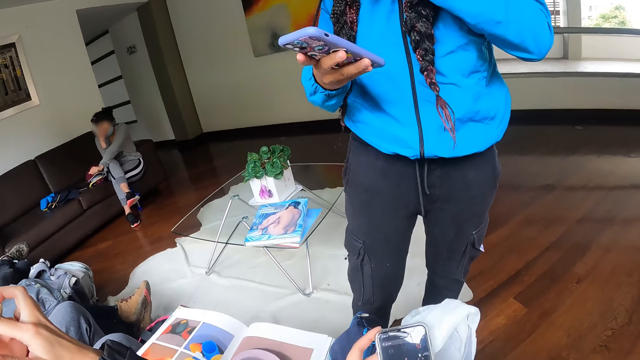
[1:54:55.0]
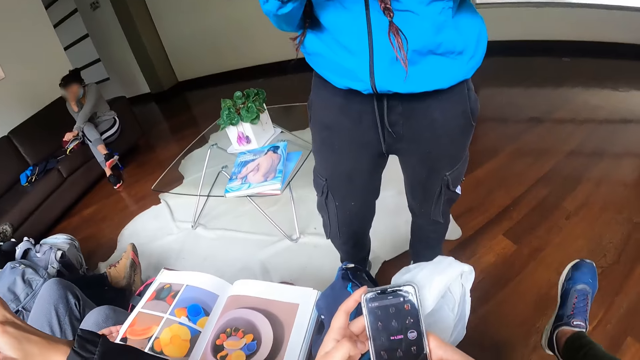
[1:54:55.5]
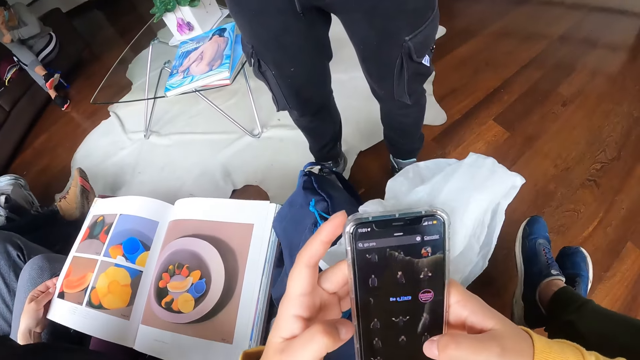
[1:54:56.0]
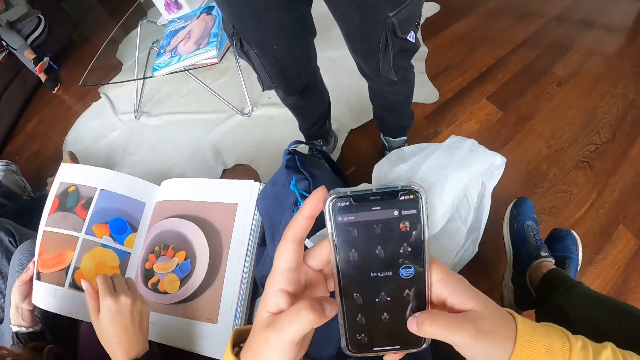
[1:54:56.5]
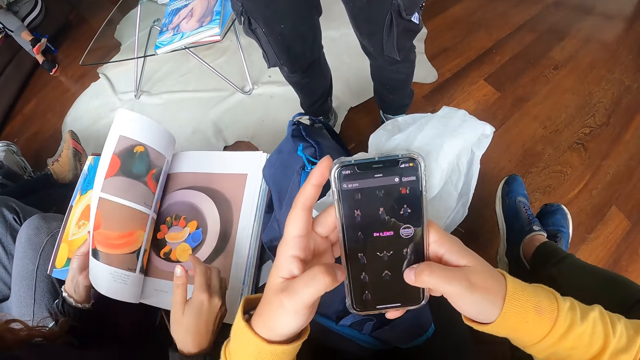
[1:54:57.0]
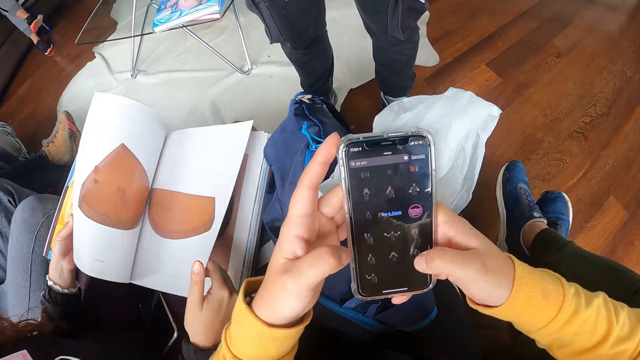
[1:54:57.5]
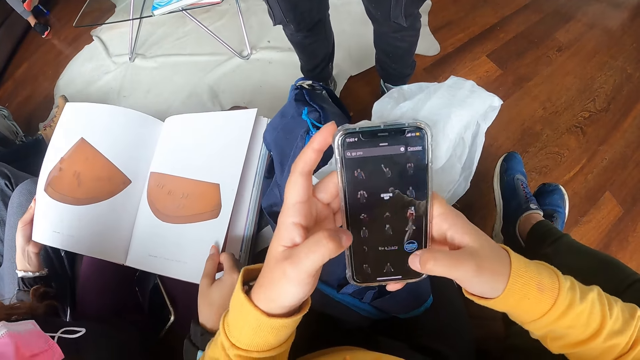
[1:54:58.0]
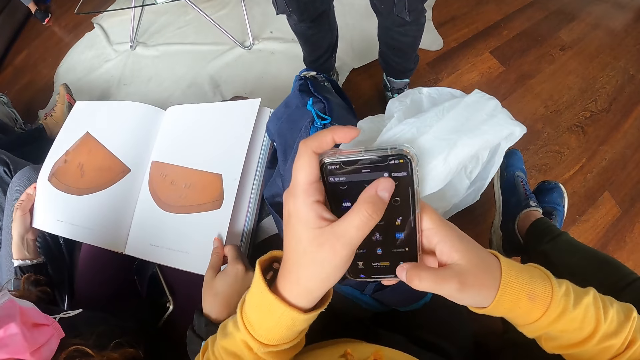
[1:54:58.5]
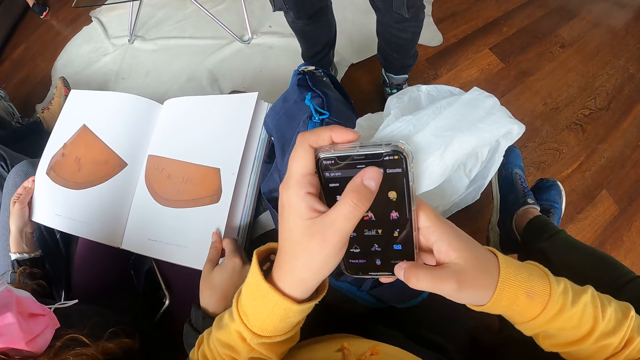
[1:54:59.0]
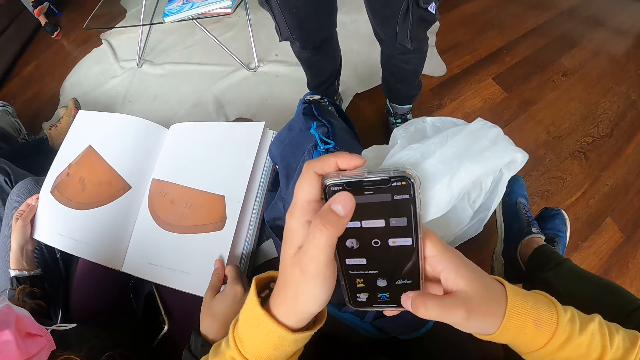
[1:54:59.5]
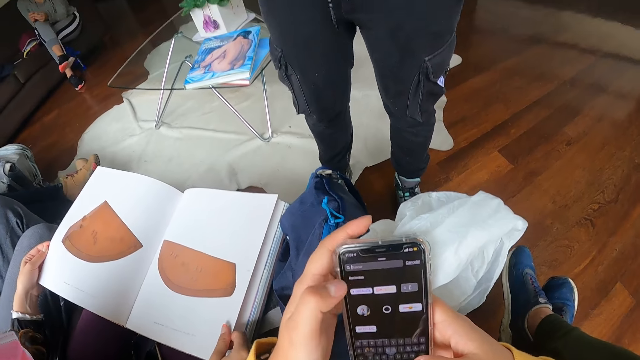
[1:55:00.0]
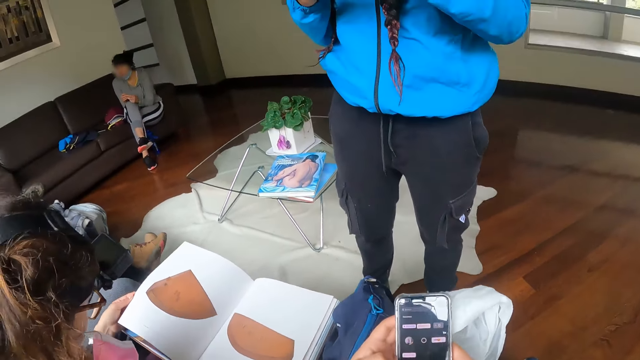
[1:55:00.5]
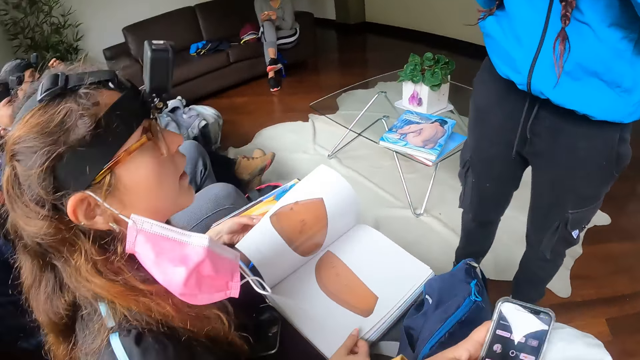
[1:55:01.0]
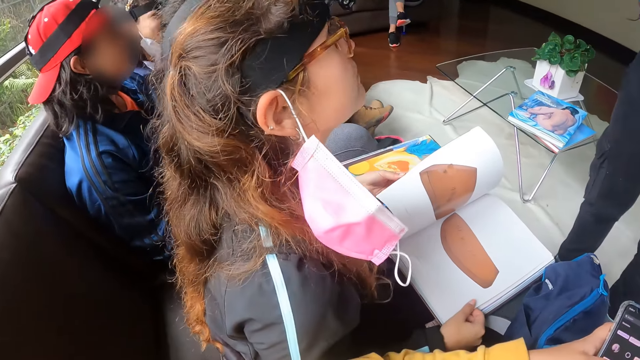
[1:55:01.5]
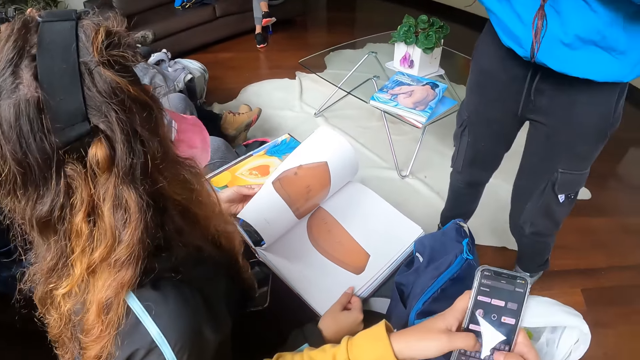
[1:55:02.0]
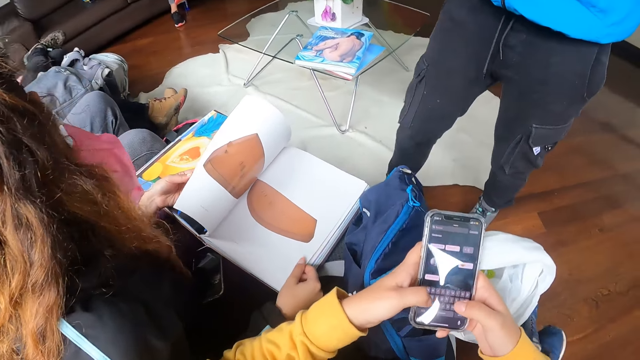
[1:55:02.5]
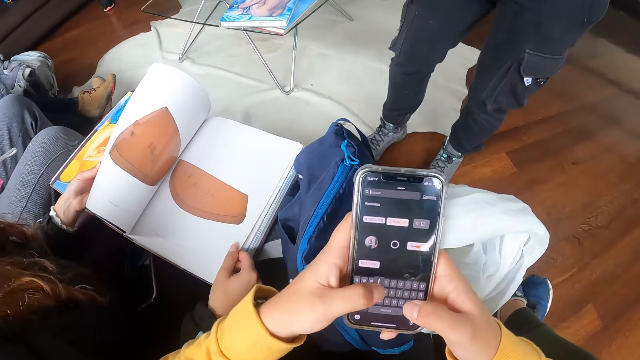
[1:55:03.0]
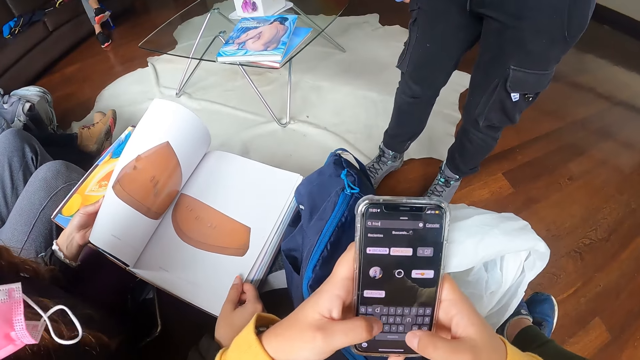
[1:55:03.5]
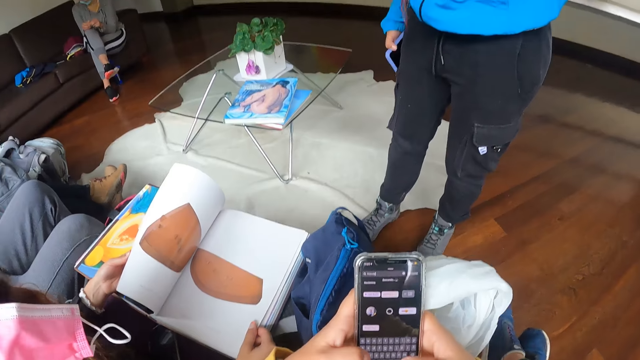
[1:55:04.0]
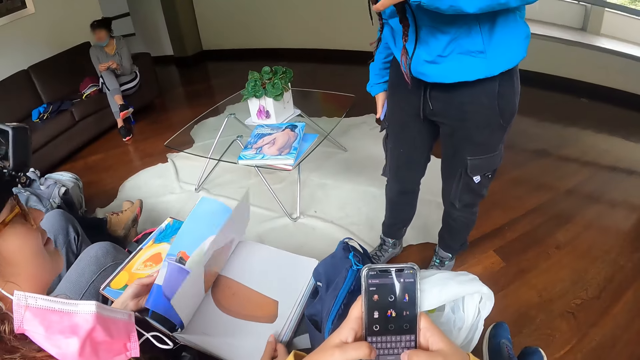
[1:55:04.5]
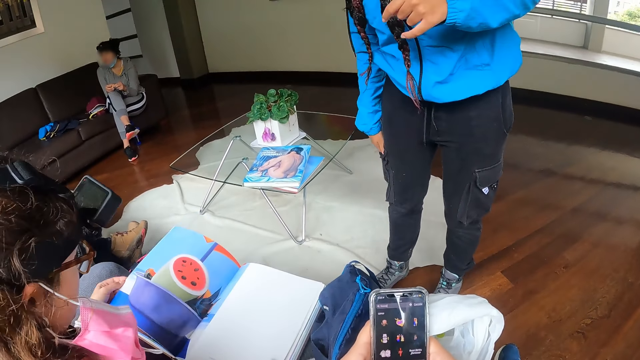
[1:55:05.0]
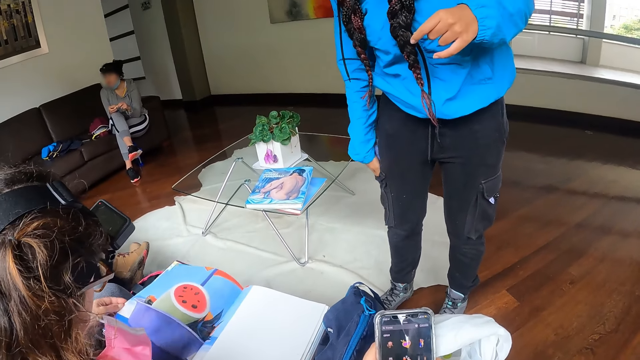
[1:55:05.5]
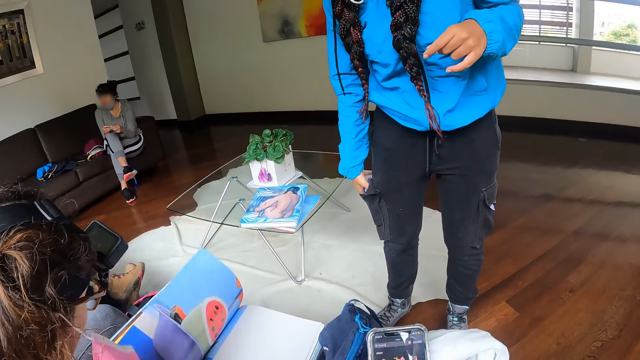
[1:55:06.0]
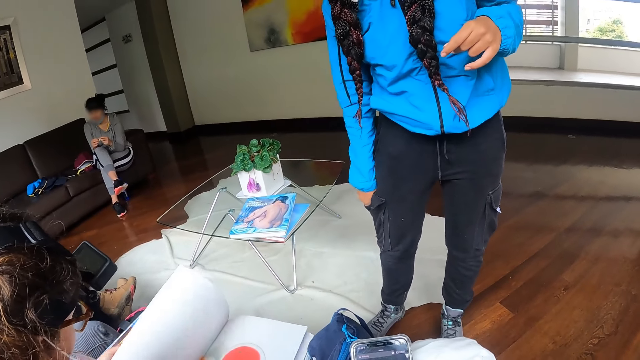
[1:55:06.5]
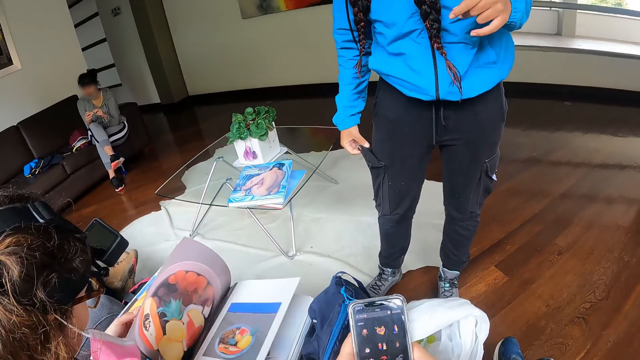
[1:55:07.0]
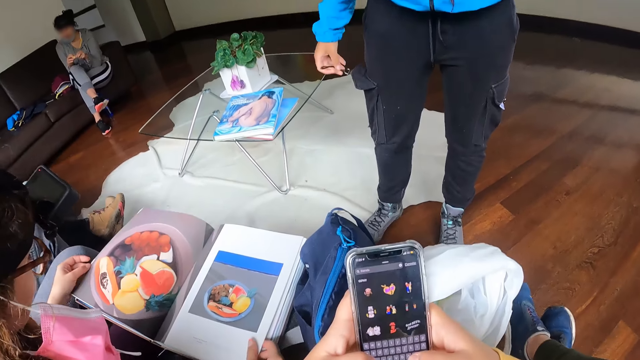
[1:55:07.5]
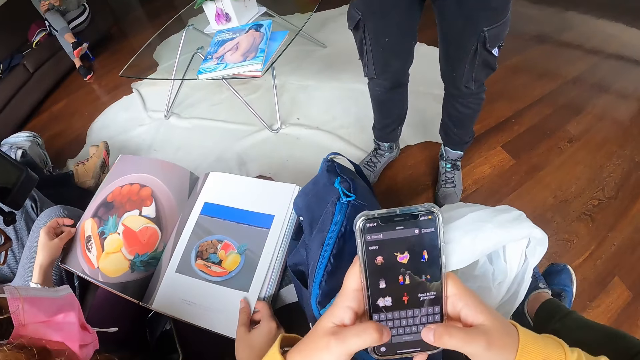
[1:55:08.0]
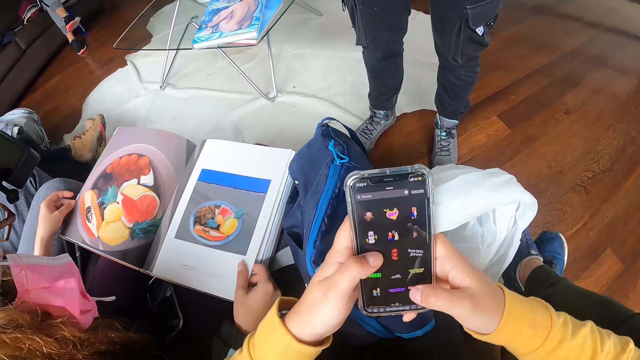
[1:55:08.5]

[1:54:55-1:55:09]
The woman flips the pages of the book on her thigh with both hands. Another woman puts the phone in the pocket of her trousers with her right hand.

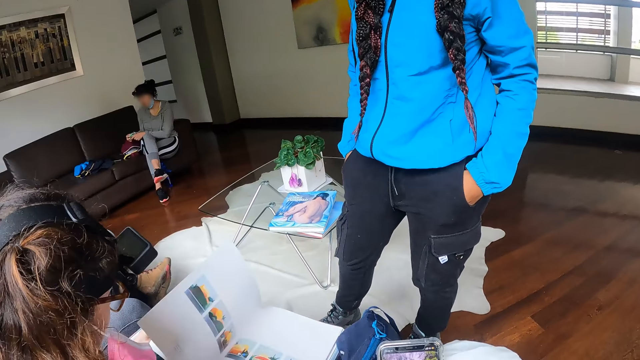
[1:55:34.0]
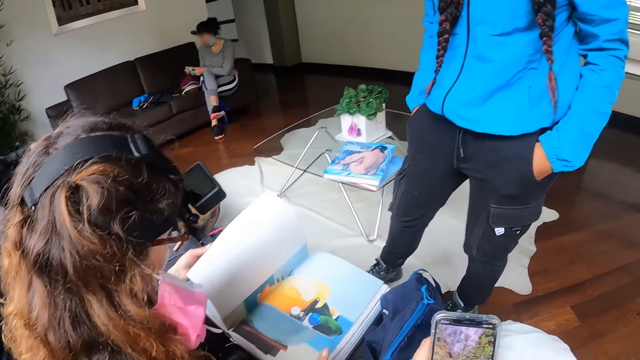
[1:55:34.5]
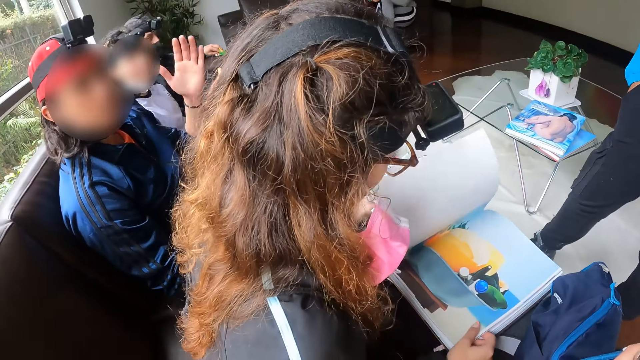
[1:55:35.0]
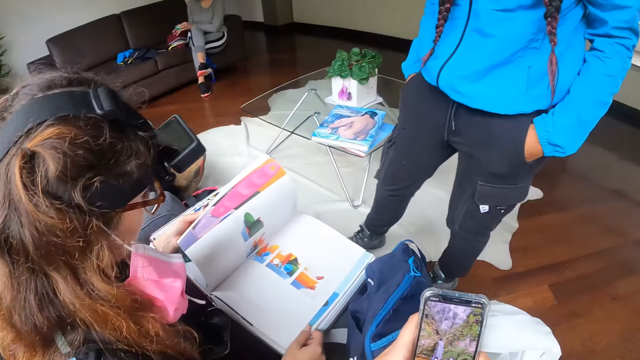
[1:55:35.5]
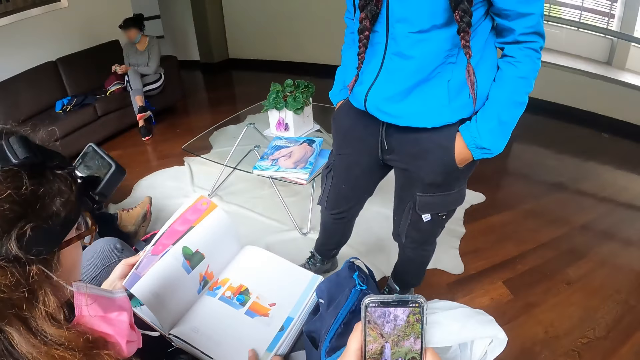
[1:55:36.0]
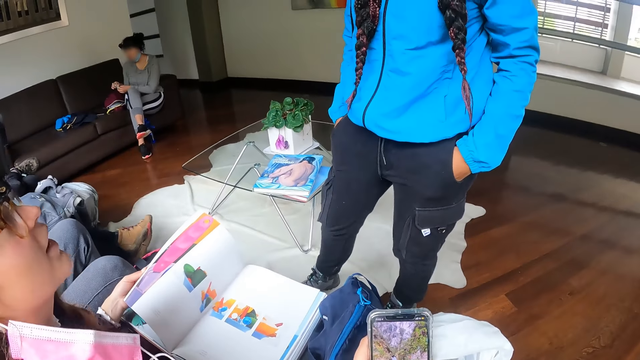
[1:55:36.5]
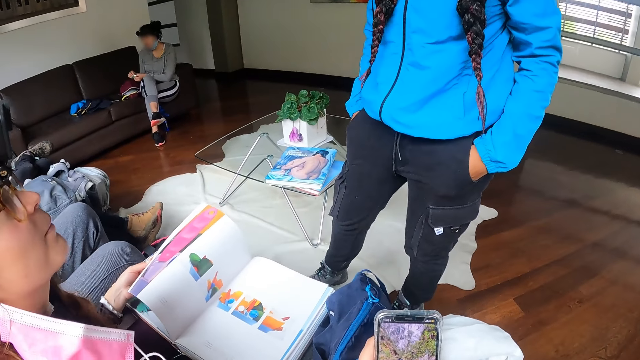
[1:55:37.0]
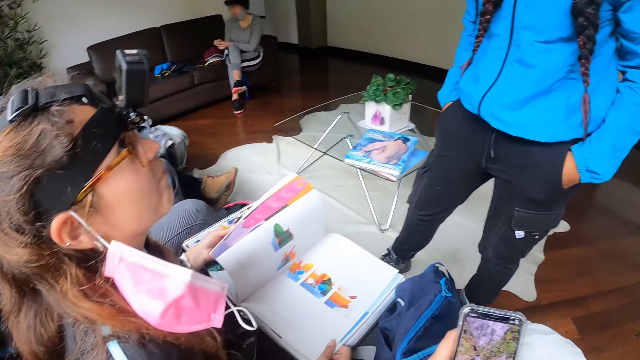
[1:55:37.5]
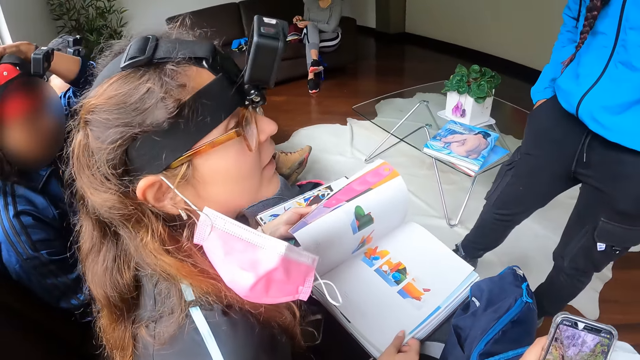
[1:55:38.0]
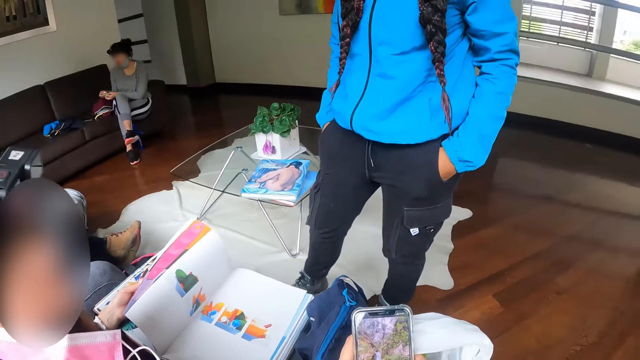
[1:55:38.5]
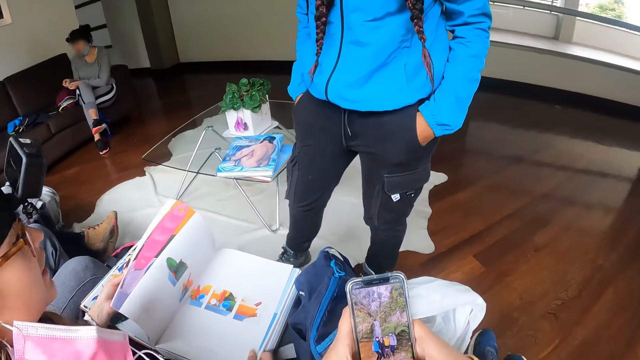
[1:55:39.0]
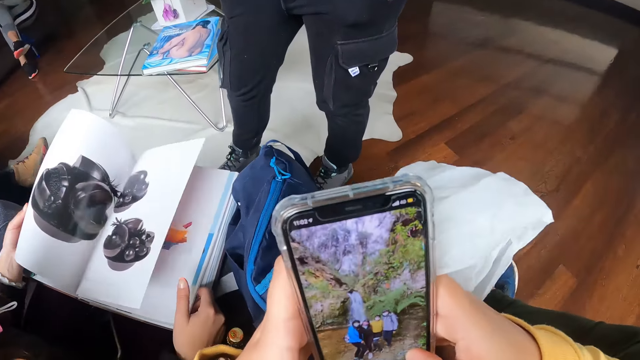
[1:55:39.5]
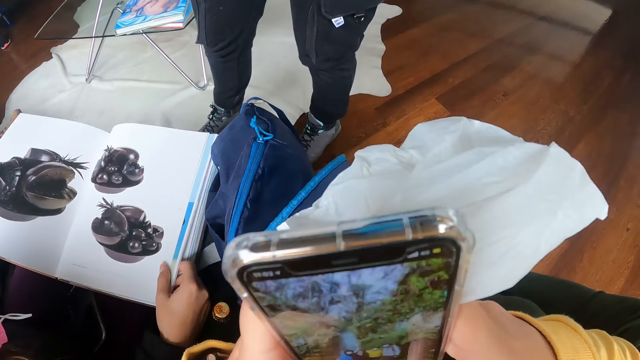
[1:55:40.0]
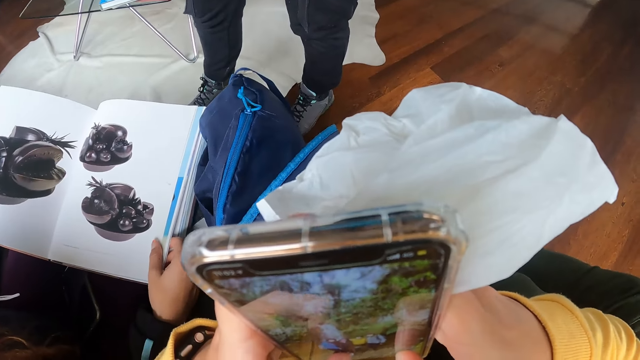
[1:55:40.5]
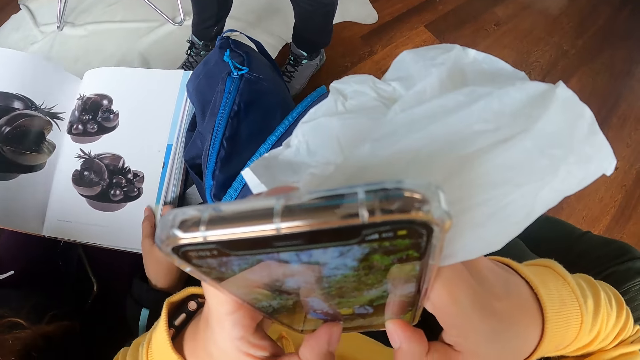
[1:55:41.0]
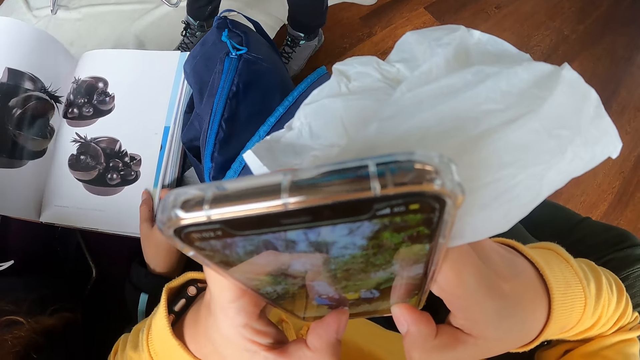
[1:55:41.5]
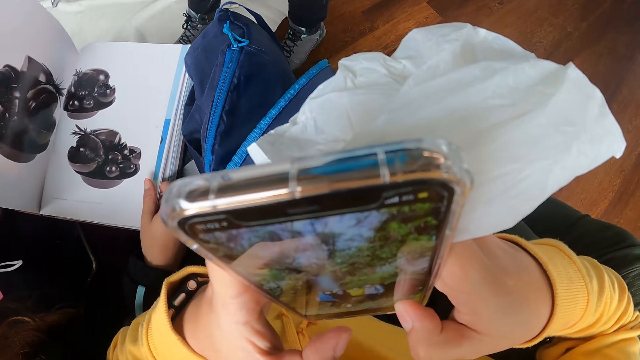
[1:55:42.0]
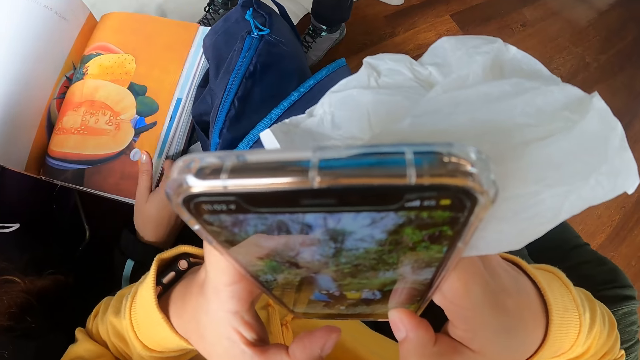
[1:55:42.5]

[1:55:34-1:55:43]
A man touches his hair with his left hand in the apartment. The woman interacts with another woman in the apartment.
